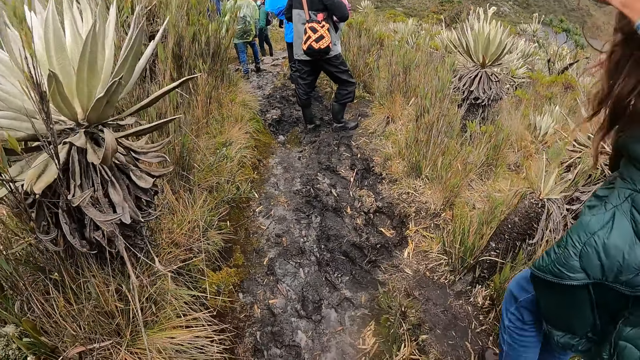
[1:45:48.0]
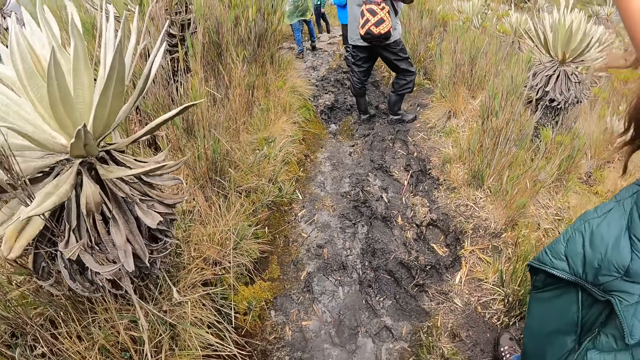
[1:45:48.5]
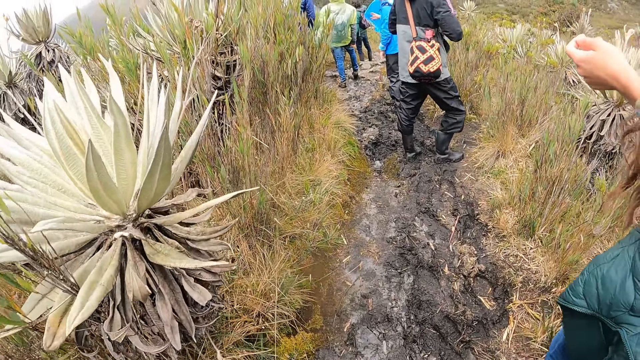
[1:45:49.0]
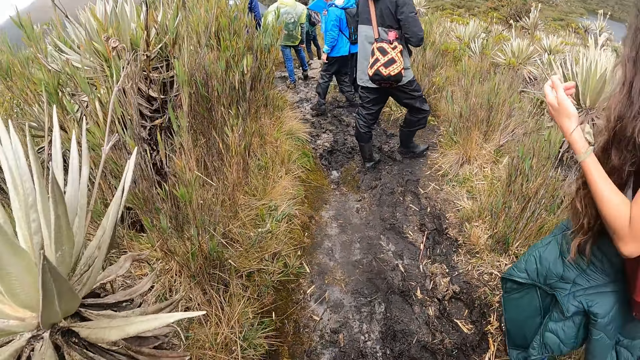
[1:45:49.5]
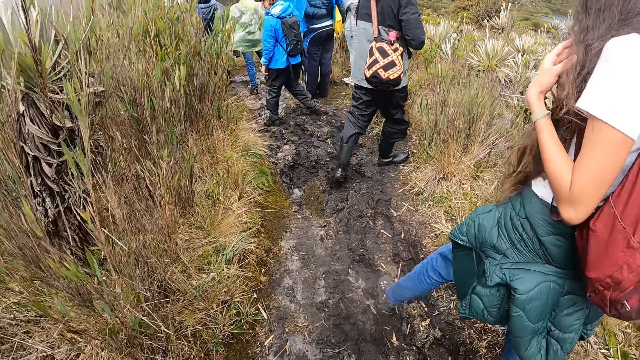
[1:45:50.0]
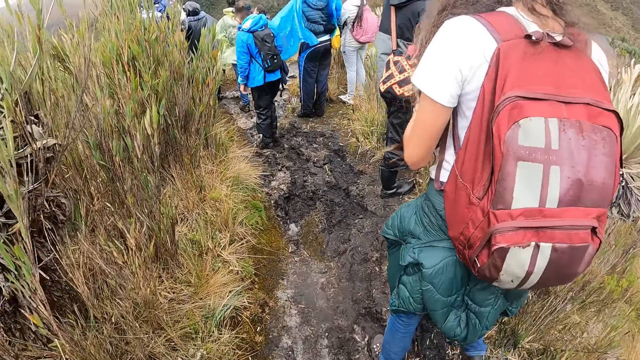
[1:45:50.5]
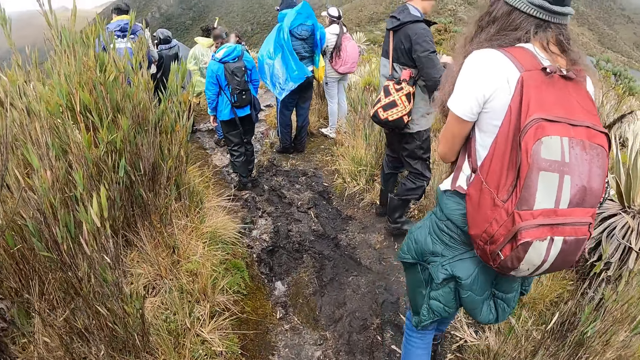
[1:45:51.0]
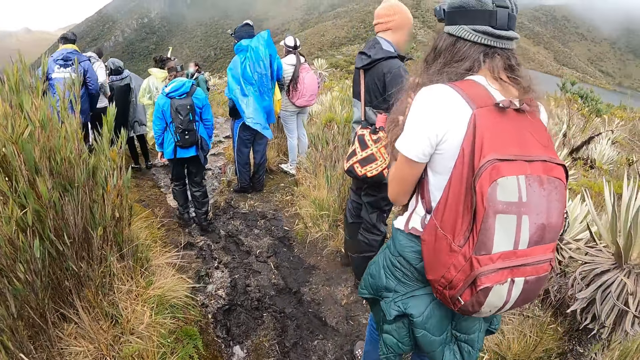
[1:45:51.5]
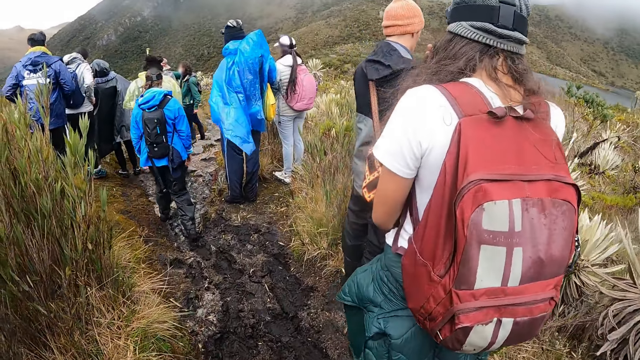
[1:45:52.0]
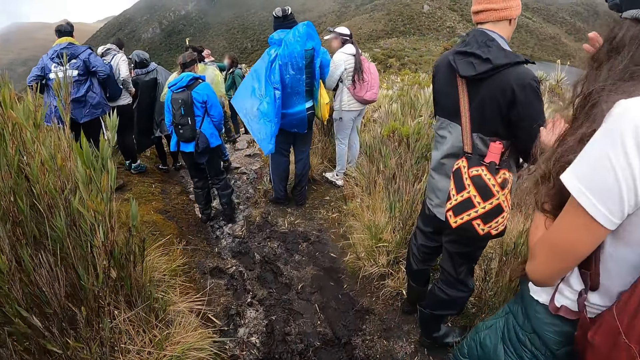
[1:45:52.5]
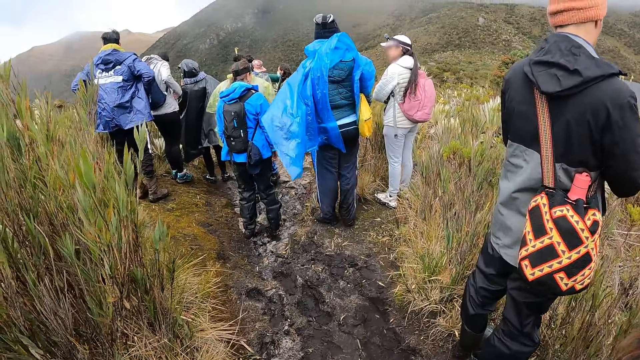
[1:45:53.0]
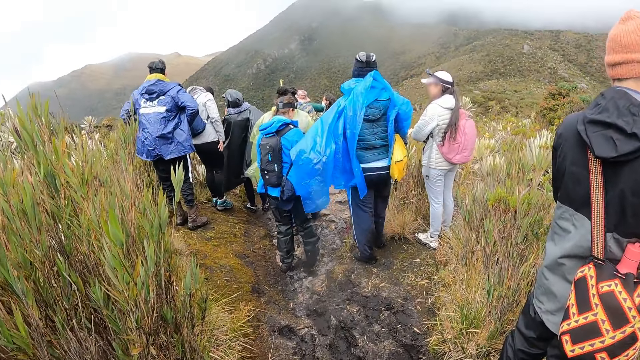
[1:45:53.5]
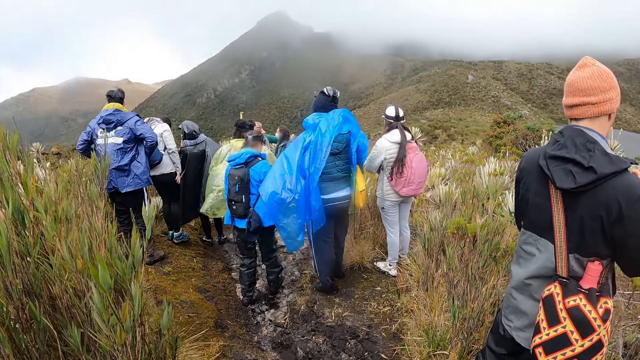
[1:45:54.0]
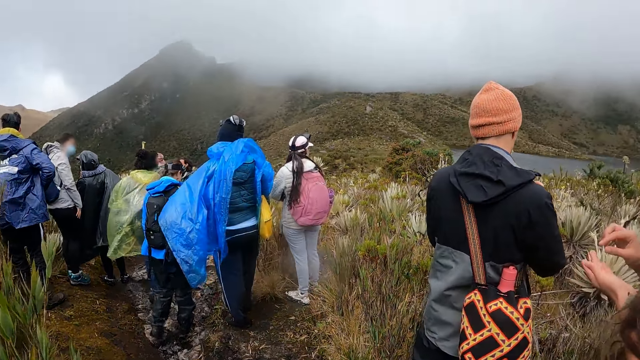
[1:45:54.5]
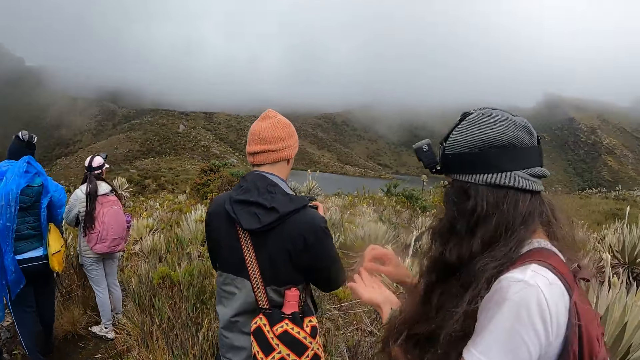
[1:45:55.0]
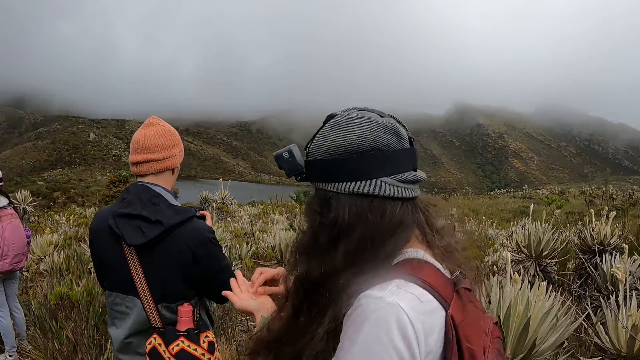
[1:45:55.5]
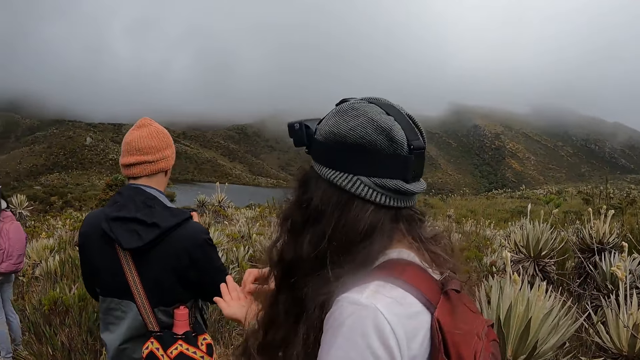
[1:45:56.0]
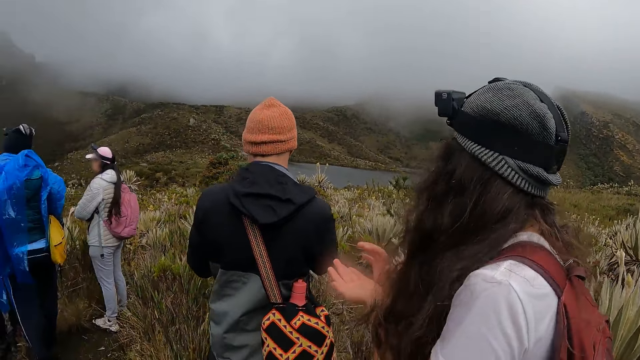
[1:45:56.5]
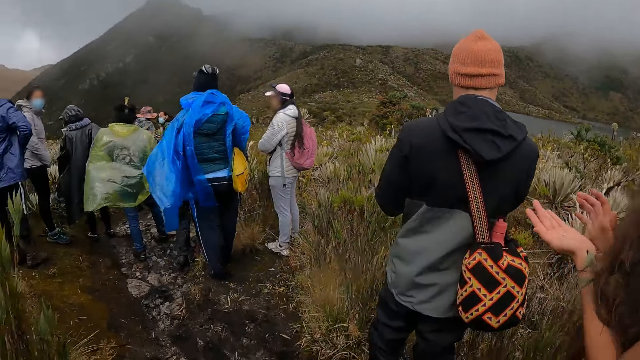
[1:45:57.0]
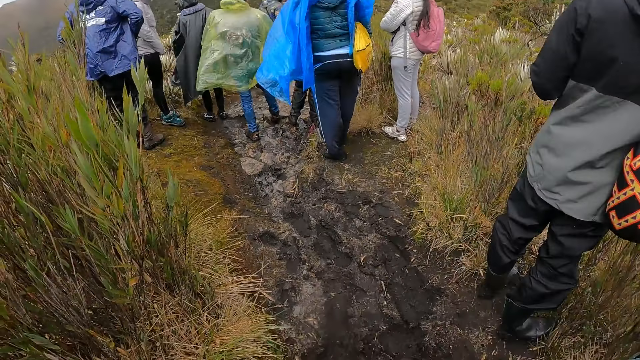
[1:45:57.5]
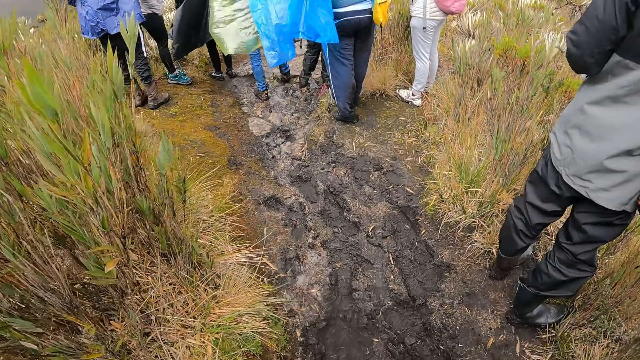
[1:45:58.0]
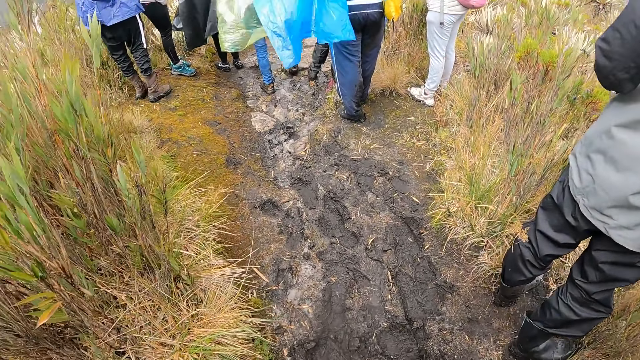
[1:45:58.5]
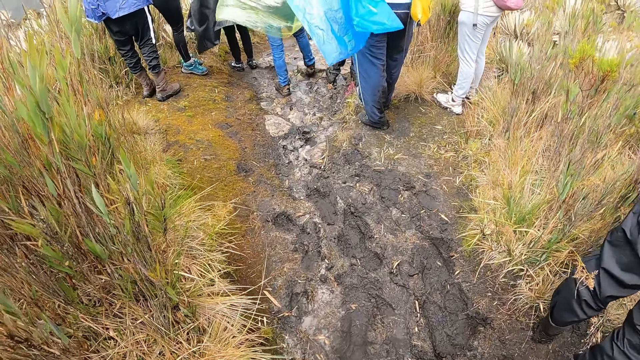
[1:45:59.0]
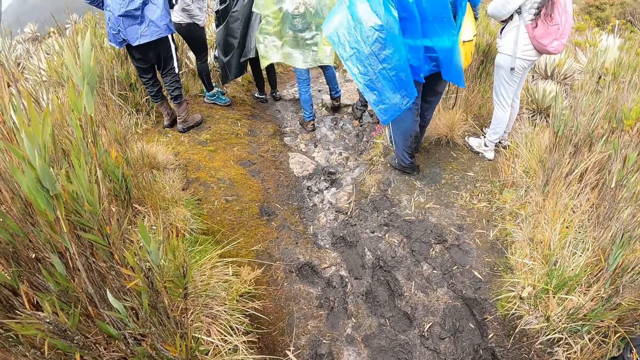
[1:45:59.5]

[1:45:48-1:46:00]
The camera wearer walks around. They look around.

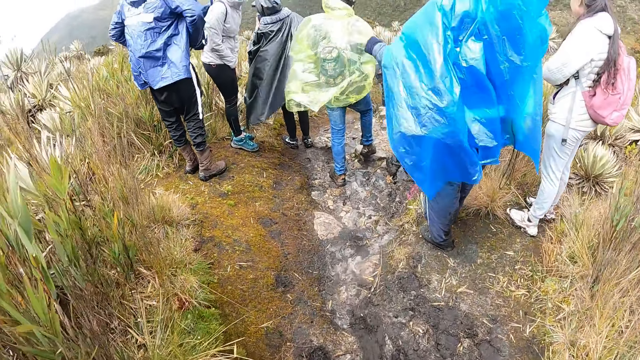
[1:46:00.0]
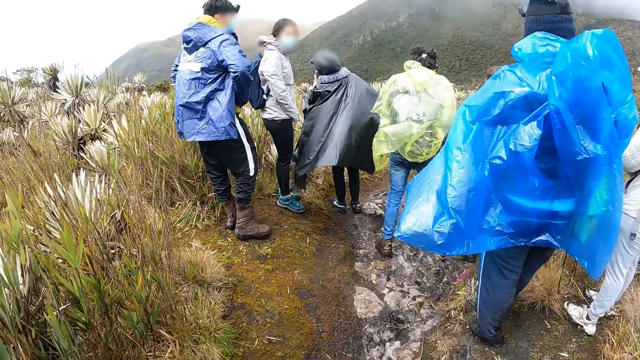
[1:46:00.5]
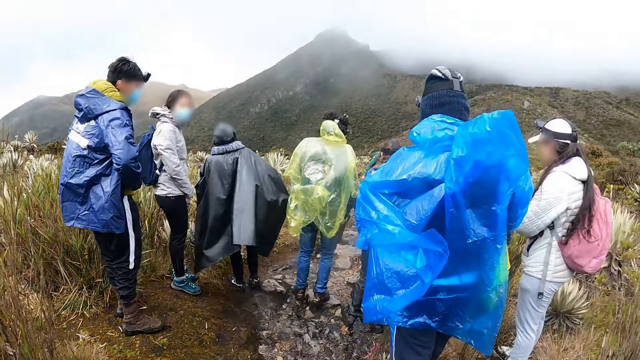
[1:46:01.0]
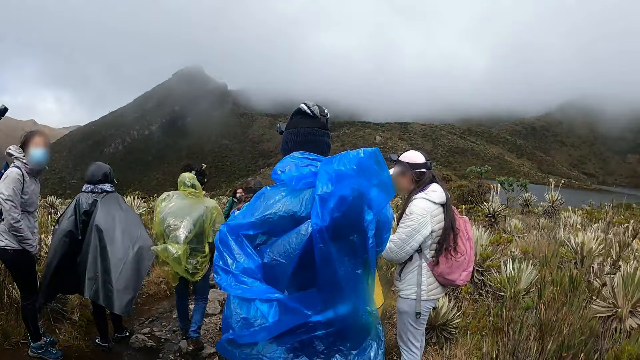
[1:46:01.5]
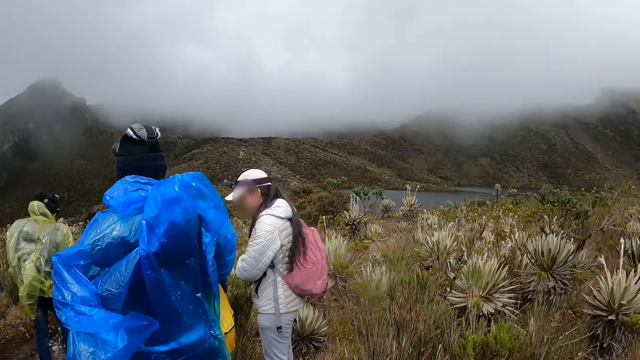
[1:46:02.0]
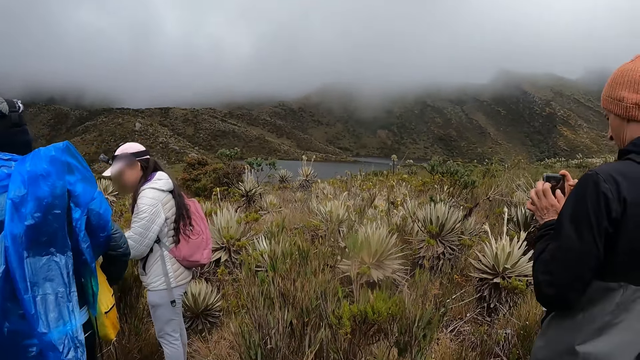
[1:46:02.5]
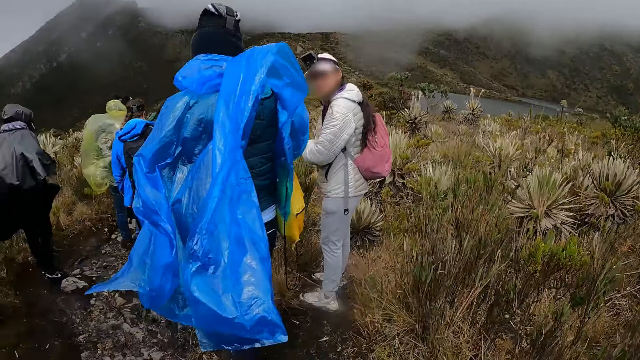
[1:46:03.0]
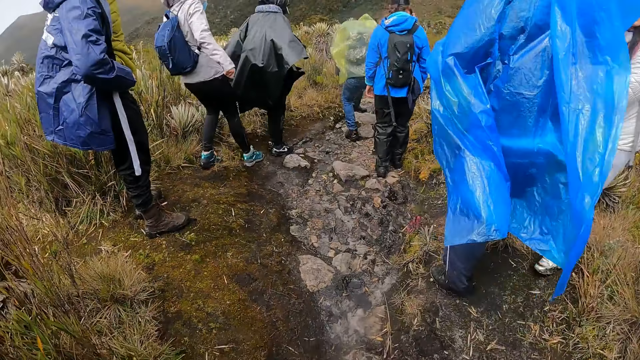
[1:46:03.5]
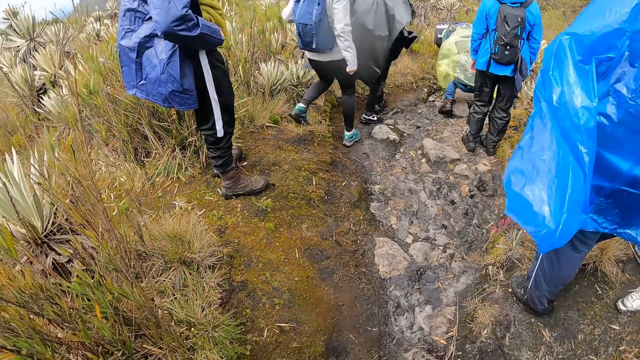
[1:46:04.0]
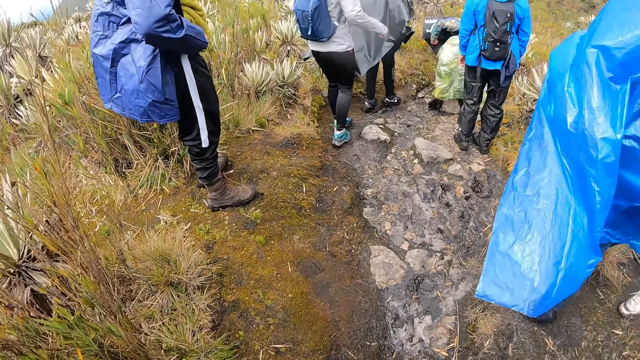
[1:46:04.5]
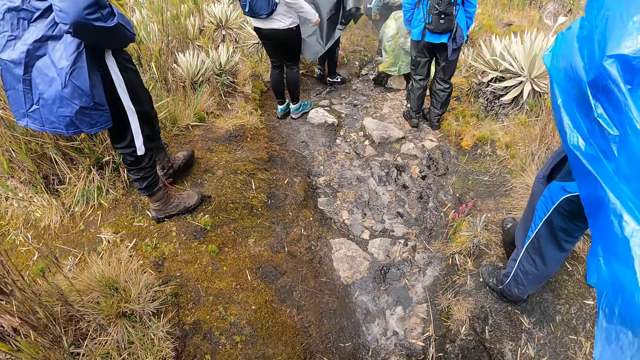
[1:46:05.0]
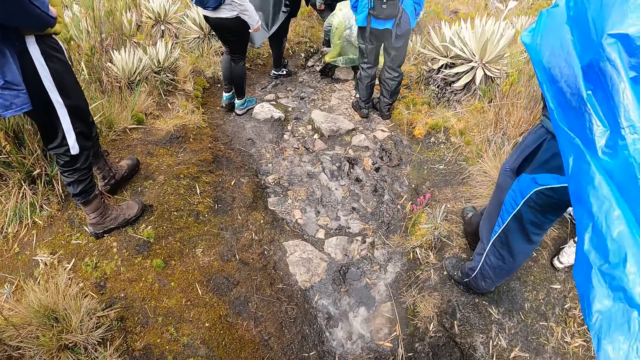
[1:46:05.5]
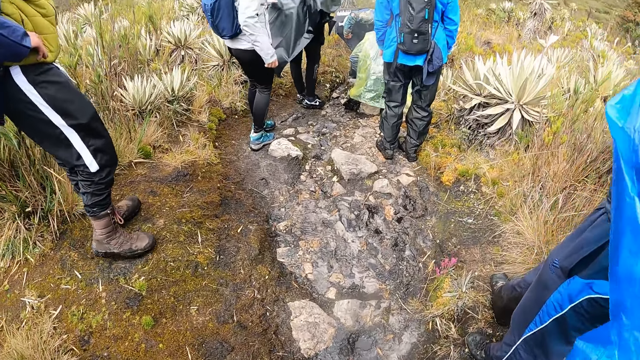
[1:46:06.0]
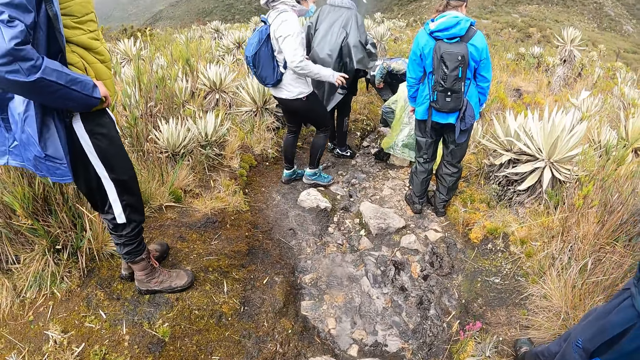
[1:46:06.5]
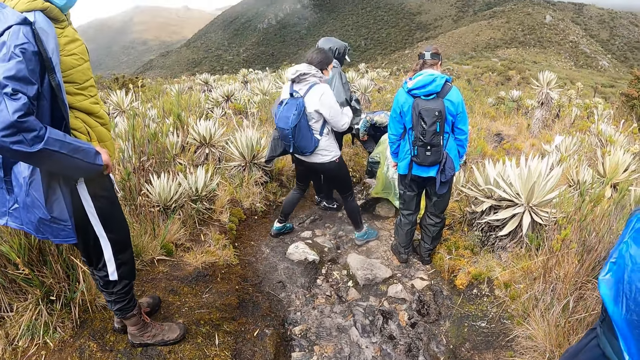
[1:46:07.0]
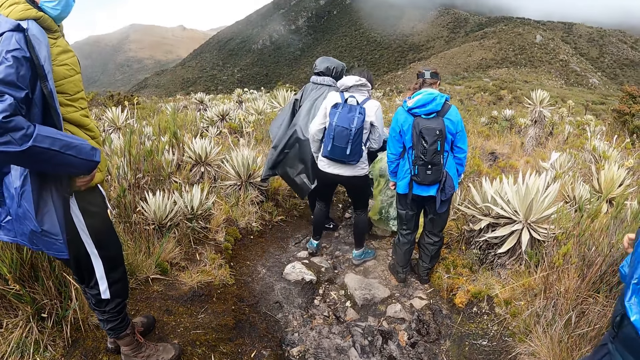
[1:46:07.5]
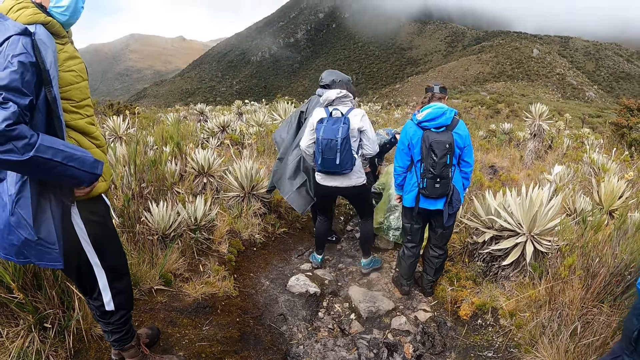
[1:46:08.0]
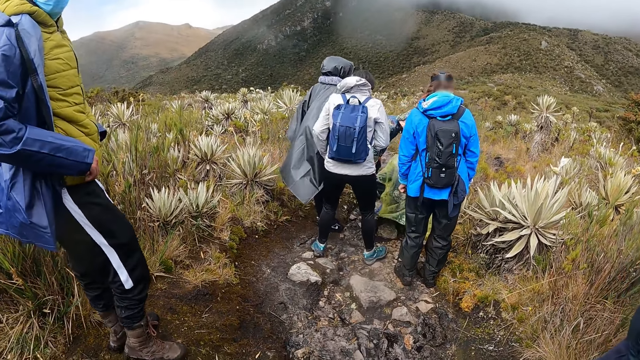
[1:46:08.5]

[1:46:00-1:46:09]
The camera wearer walks around.
